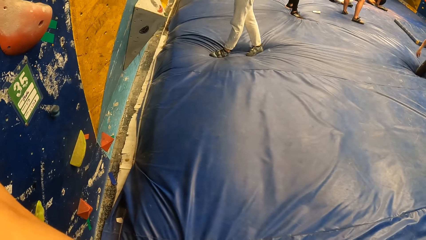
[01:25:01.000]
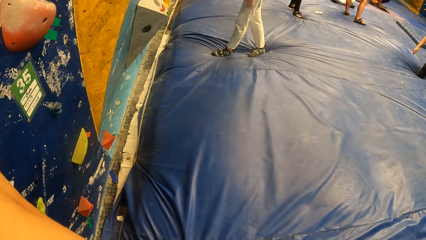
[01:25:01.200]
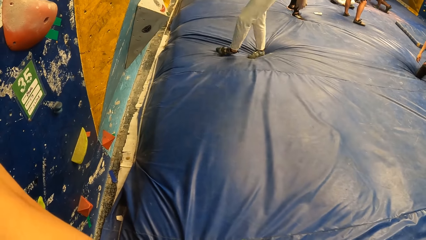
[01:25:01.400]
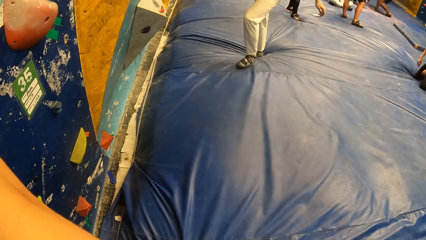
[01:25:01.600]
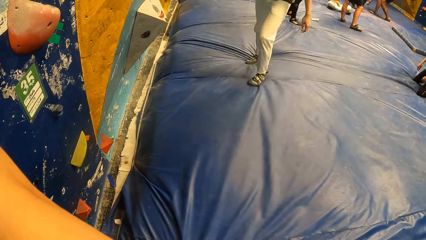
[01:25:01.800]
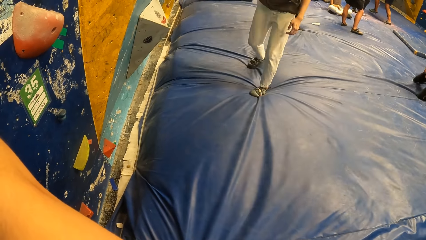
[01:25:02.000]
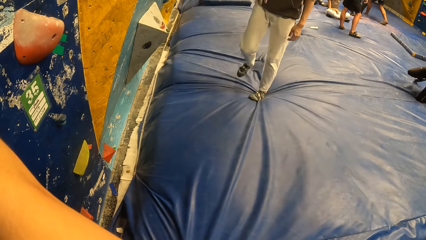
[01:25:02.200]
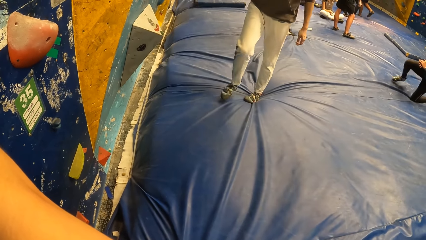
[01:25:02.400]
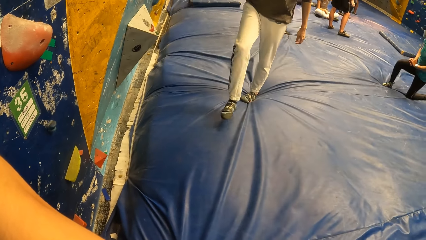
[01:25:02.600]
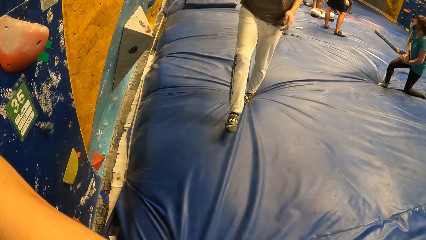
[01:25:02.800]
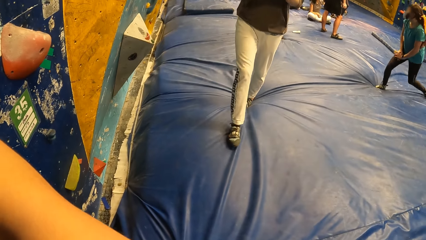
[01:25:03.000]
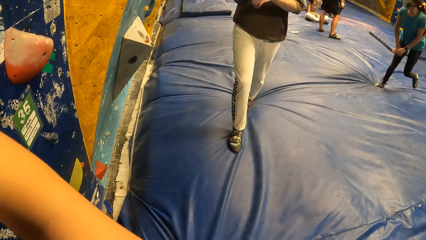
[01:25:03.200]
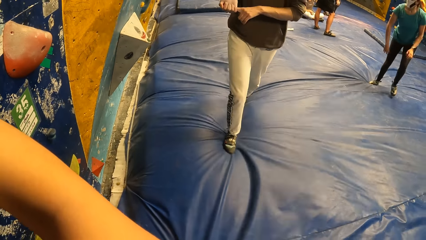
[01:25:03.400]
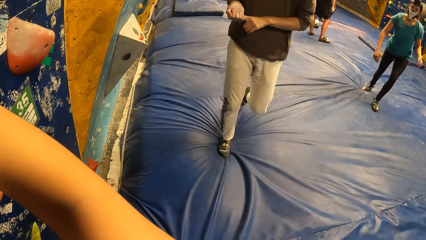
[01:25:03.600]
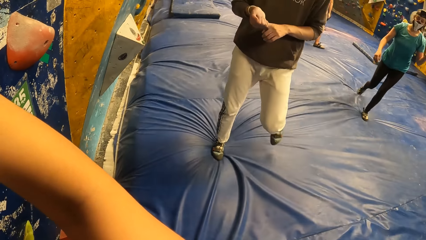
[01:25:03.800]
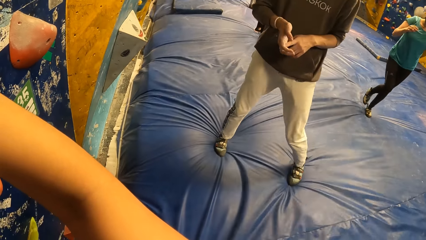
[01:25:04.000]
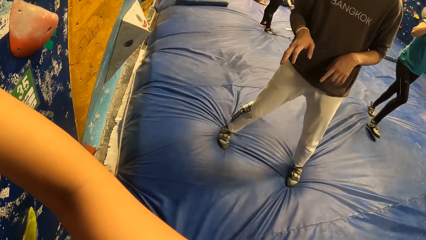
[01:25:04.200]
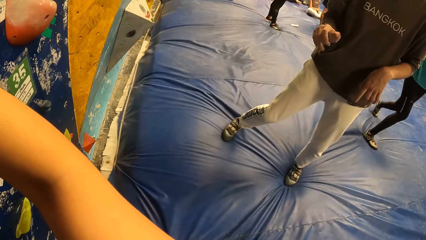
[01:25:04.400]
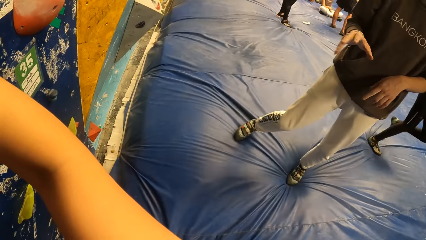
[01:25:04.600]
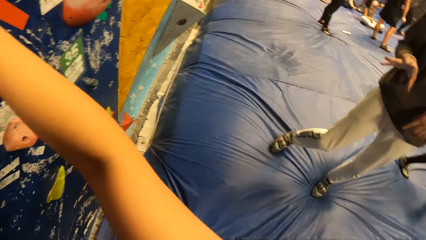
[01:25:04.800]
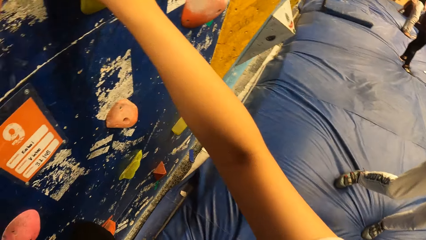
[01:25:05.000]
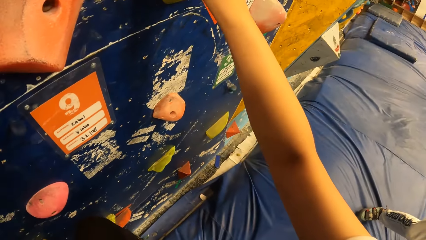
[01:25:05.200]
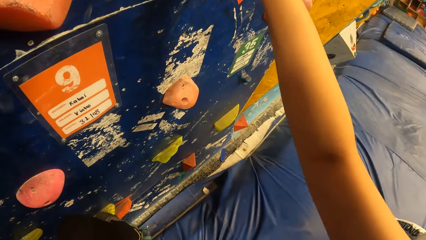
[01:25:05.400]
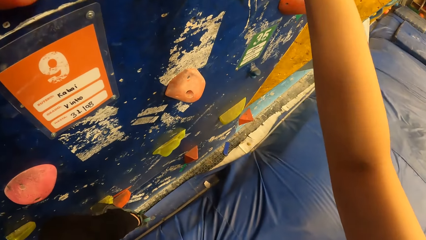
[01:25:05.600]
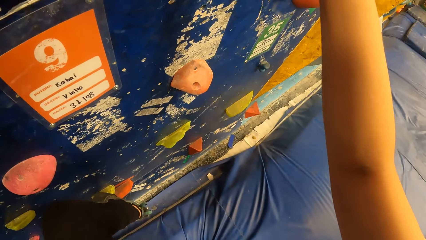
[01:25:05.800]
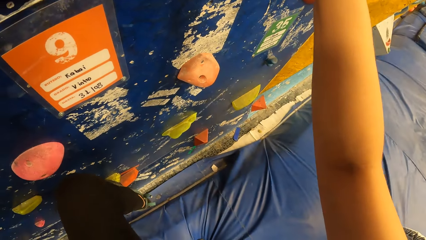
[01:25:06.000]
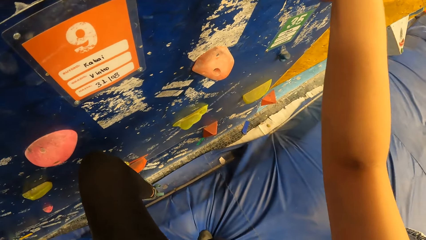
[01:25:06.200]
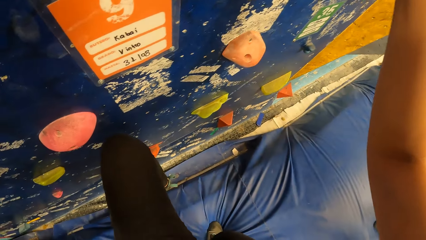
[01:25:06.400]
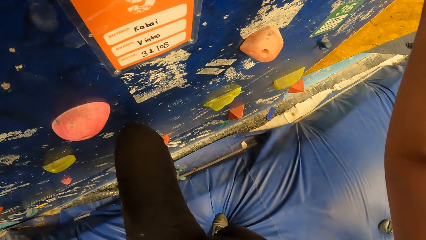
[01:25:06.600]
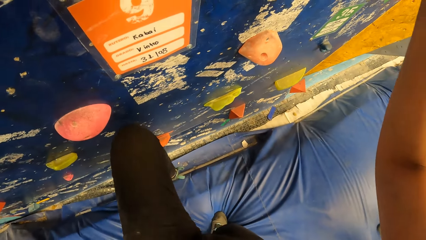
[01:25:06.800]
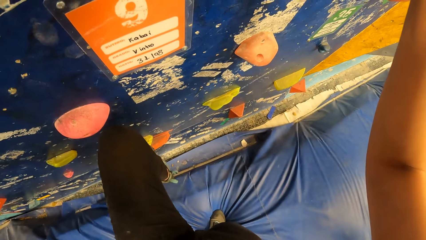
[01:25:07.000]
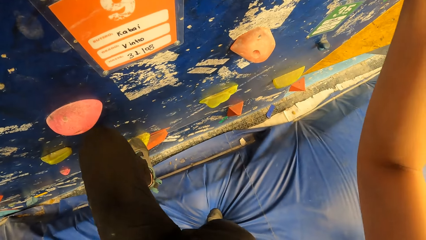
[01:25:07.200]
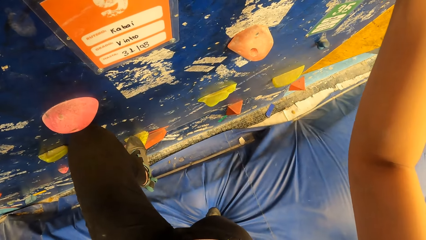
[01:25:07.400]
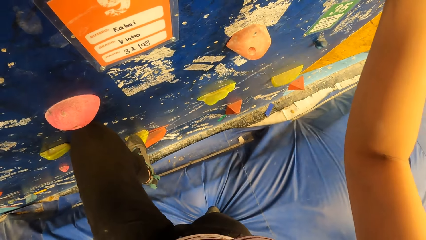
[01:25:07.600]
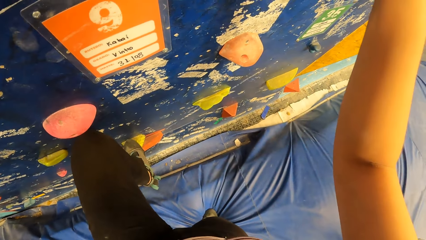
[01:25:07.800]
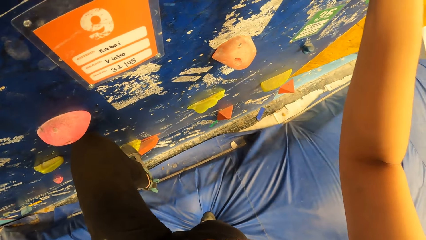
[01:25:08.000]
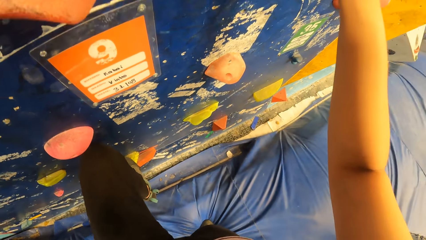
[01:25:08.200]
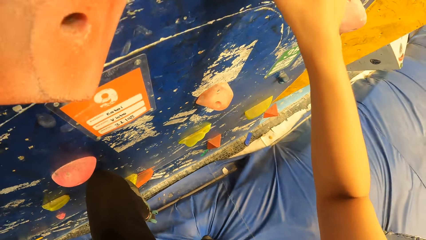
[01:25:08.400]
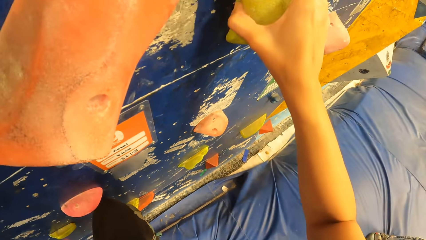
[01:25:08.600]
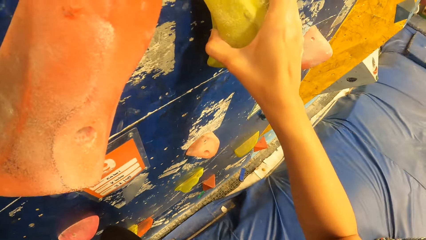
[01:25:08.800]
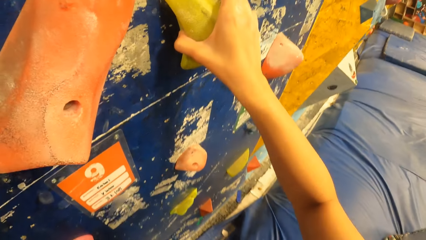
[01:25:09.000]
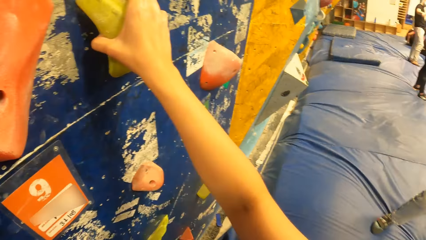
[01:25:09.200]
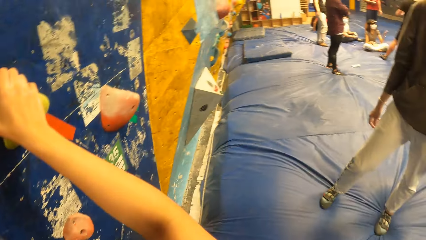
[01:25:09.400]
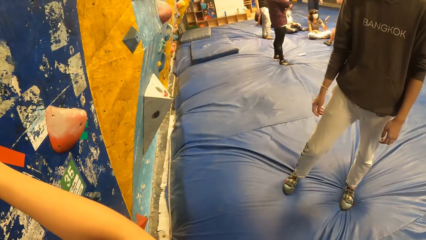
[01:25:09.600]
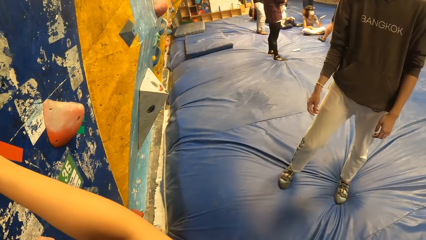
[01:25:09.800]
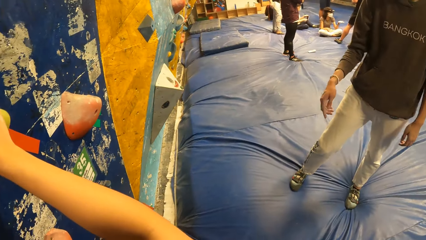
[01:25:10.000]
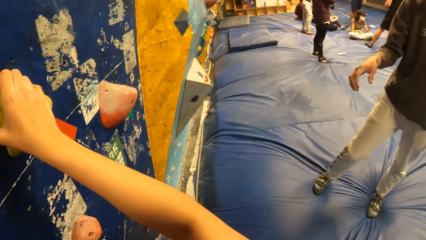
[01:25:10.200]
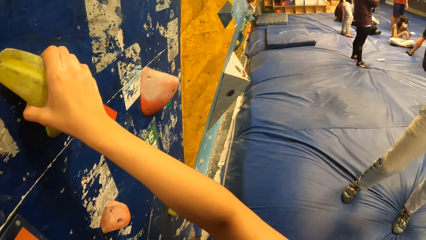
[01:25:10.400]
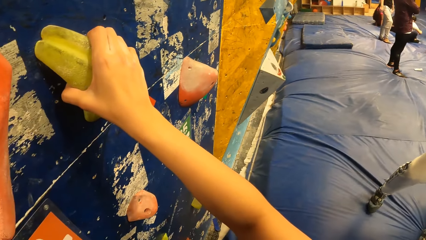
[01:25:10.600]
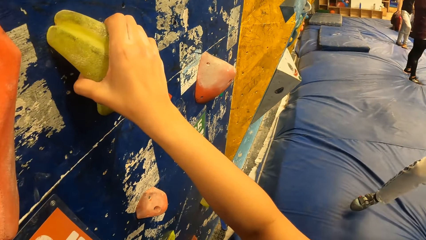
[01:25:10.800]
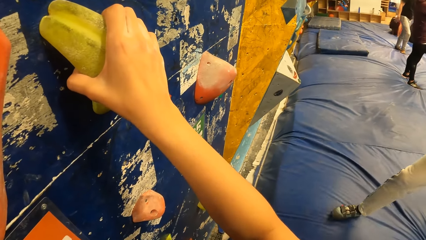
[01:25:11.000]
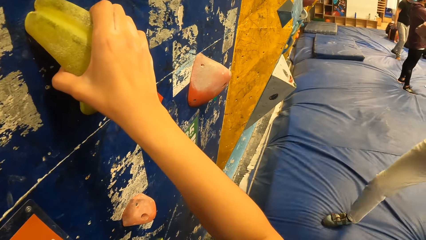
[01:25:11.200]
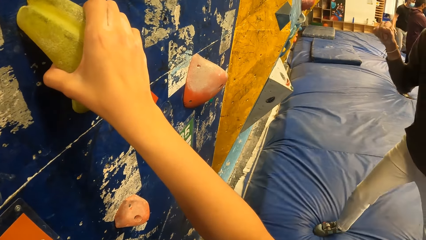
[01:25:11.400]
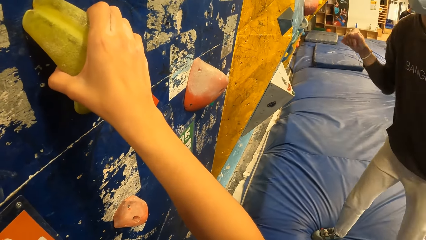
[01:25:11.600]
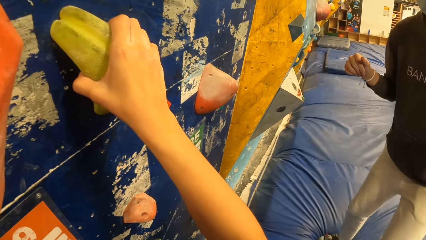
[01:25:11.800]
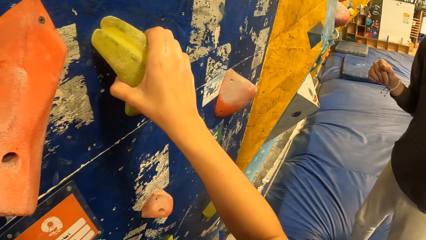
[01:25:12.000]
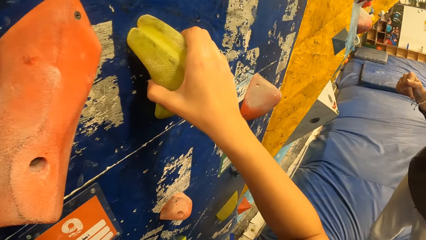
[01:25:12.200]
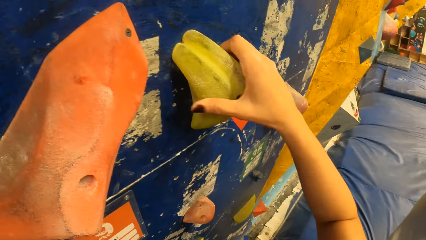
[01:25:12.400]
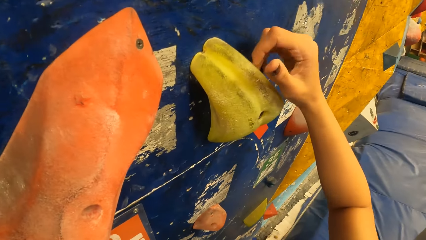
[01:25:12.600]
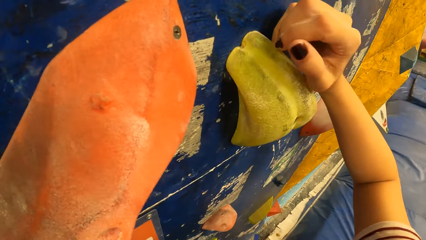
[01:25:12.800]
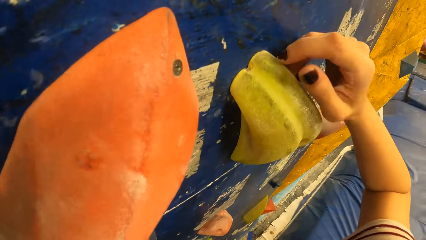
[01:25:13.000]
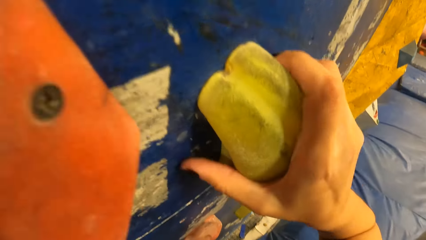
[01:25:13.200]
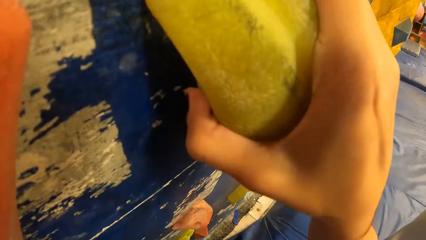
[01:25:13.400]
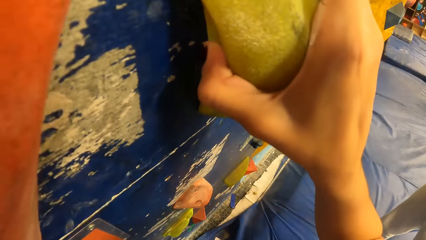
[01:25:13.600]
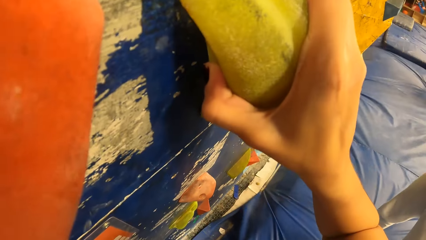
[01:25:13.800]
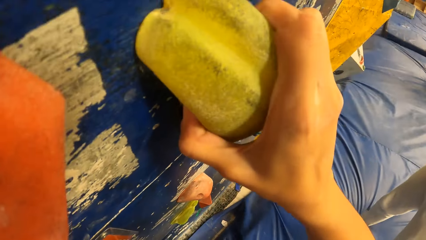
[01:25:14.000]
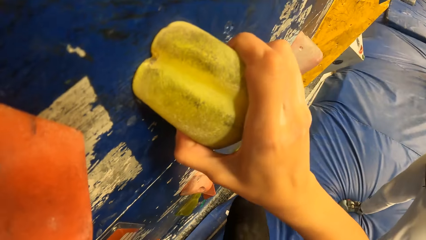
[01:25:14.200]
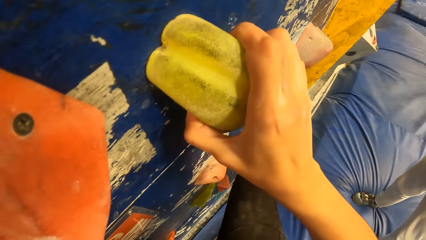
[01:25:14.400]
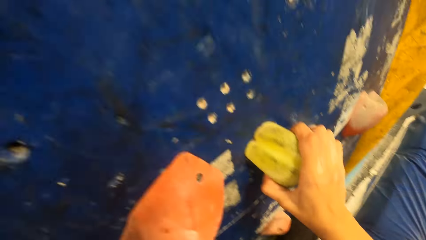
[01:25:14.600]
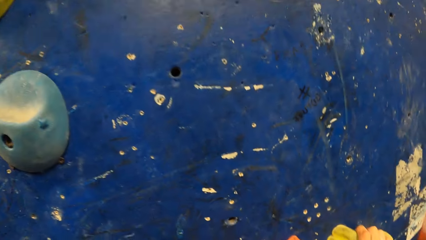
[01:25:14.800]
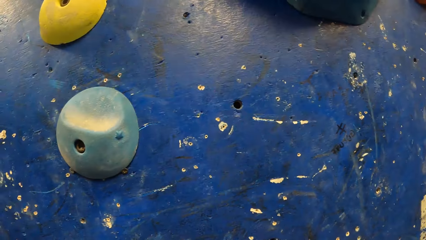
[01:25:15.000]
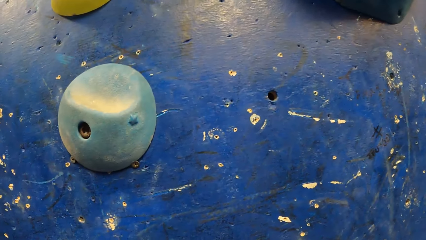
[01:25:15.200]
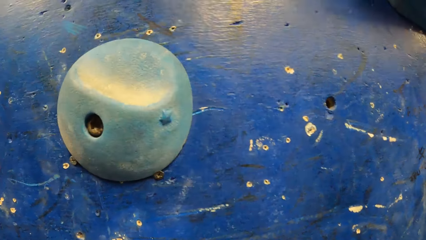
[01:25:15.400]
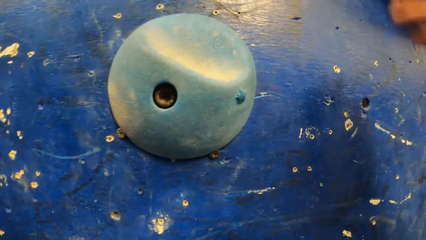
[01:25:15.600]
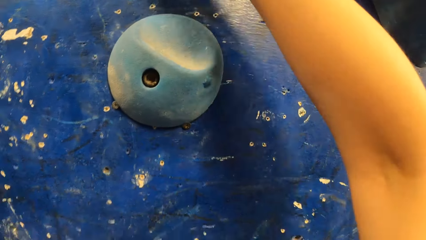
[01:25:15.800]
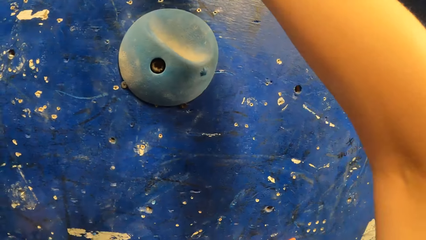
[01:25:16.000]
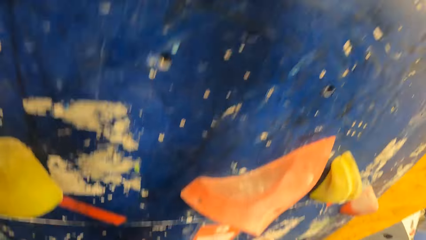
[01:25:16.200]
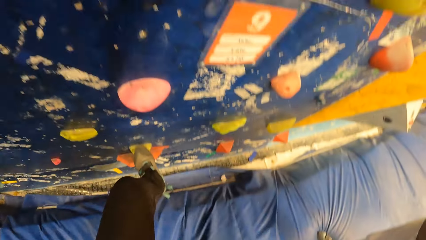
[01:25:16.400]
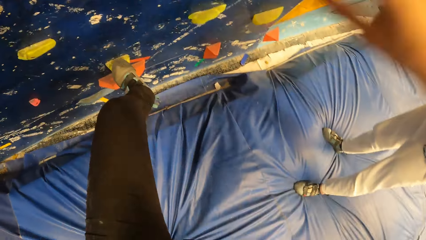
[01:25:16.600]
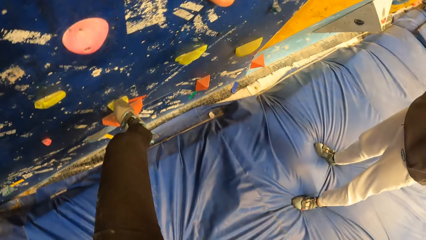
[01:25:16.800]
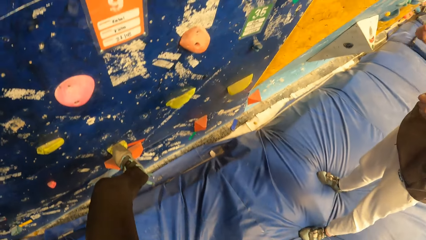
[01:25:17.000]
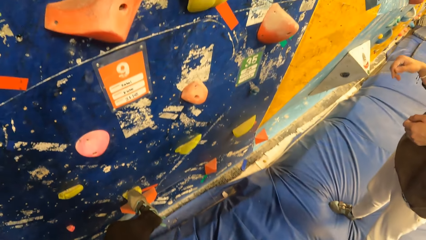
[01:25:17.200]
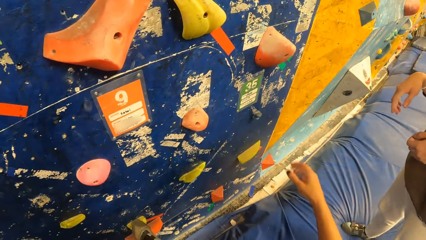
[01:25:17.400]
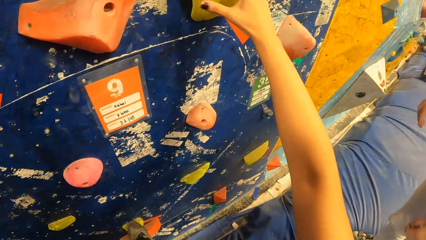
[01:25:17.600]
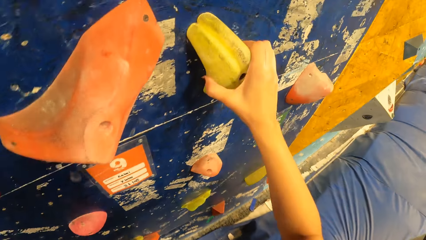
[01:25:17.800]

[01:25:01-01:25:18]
A man converses with the camera wearer. The camera wearer climbs the wall in the wall climbing gym.
